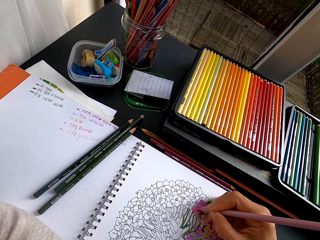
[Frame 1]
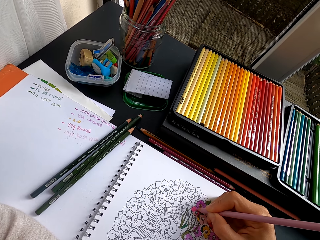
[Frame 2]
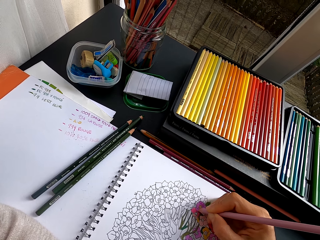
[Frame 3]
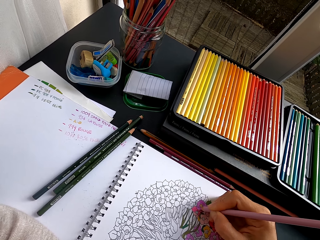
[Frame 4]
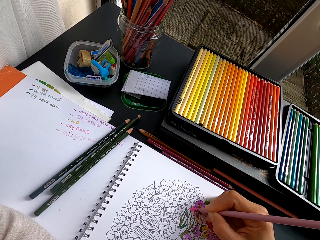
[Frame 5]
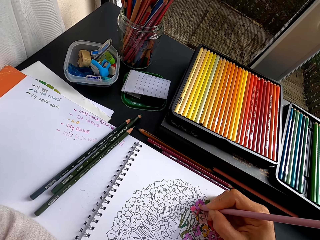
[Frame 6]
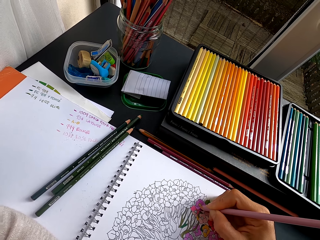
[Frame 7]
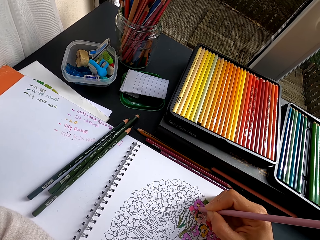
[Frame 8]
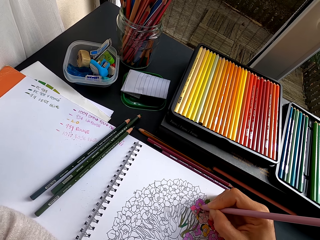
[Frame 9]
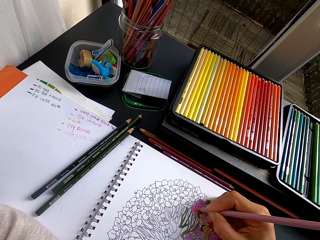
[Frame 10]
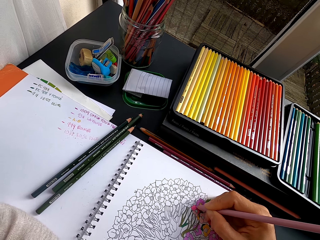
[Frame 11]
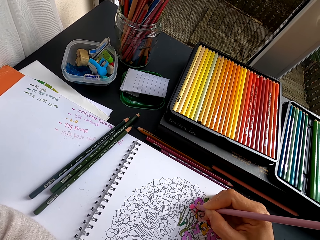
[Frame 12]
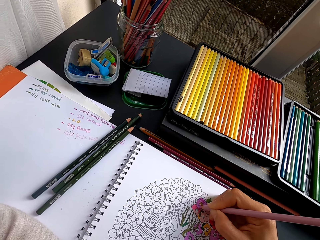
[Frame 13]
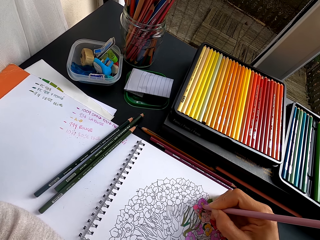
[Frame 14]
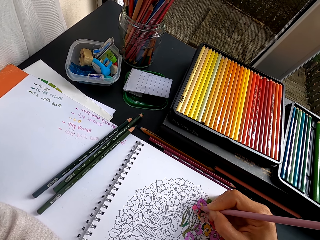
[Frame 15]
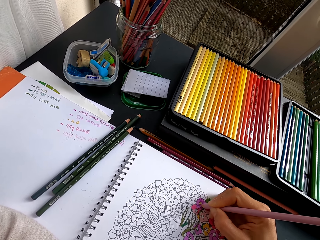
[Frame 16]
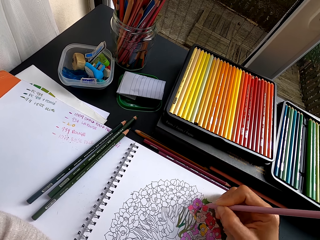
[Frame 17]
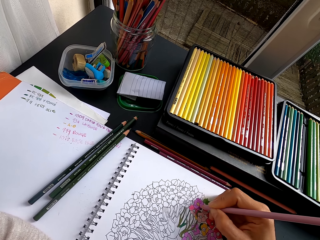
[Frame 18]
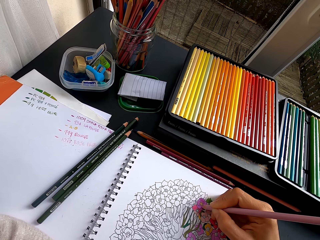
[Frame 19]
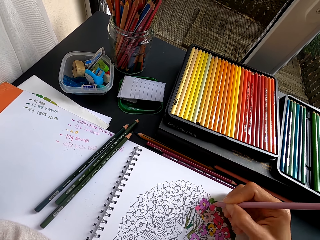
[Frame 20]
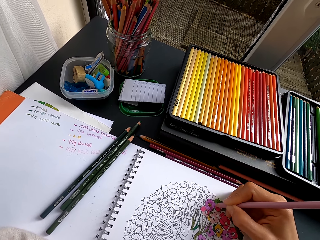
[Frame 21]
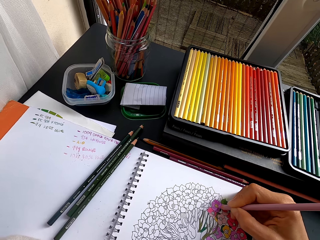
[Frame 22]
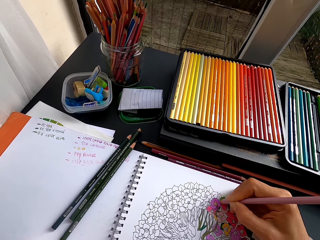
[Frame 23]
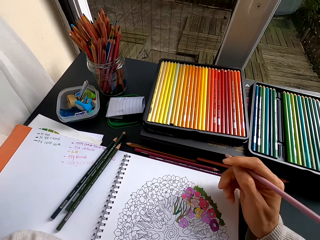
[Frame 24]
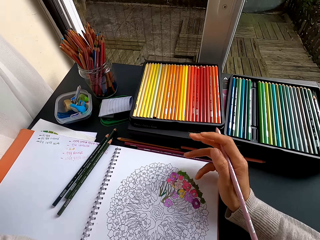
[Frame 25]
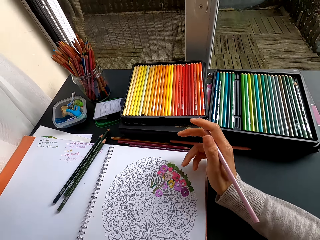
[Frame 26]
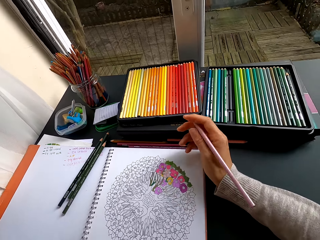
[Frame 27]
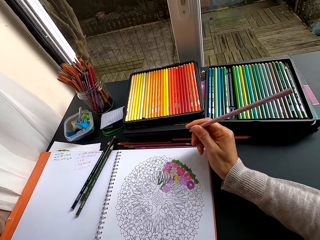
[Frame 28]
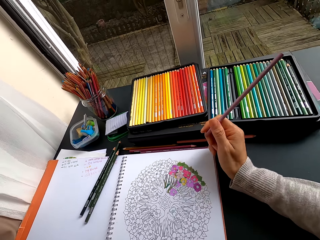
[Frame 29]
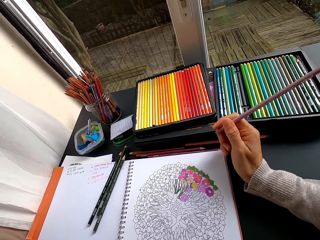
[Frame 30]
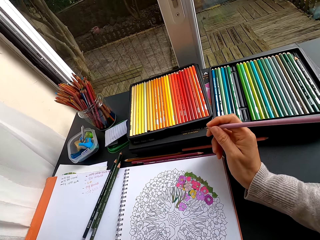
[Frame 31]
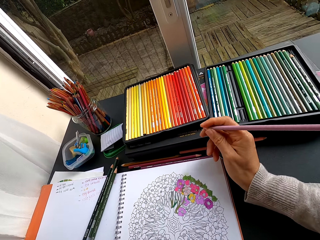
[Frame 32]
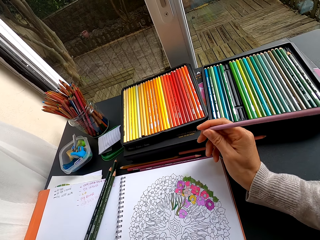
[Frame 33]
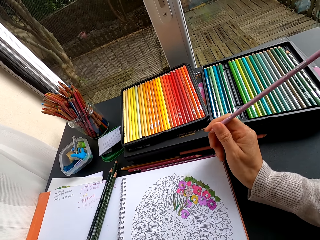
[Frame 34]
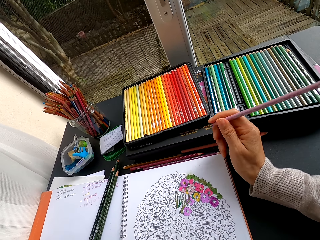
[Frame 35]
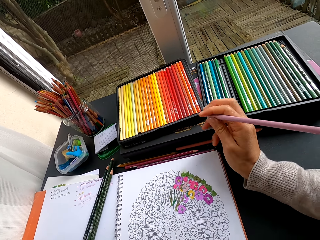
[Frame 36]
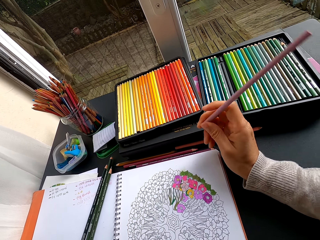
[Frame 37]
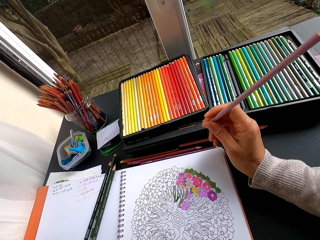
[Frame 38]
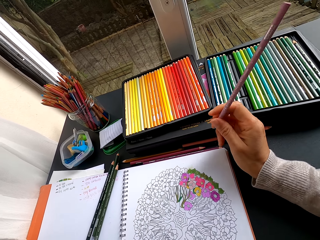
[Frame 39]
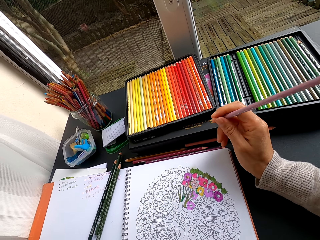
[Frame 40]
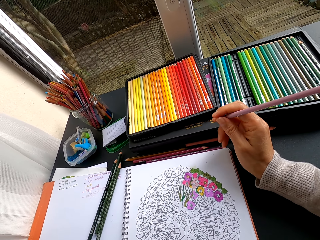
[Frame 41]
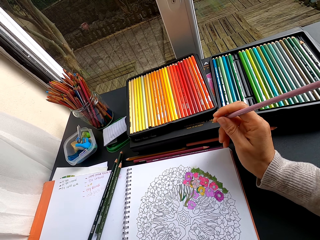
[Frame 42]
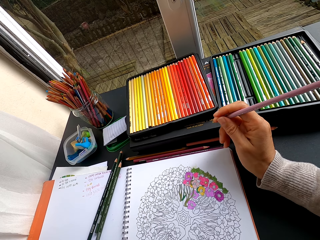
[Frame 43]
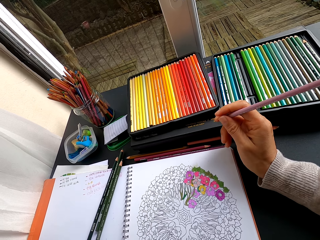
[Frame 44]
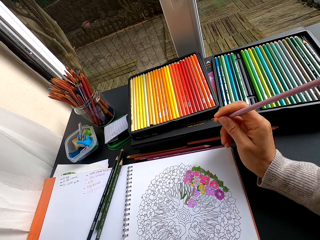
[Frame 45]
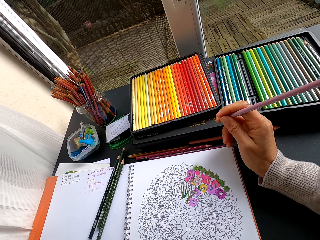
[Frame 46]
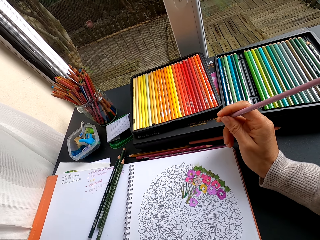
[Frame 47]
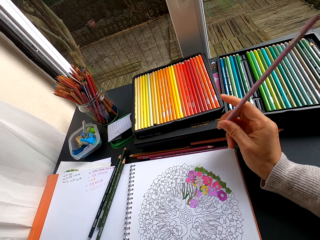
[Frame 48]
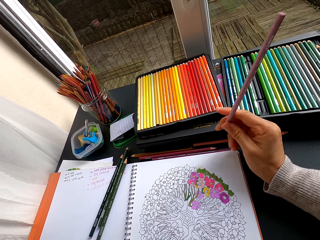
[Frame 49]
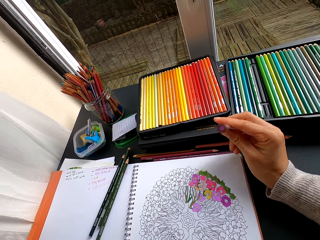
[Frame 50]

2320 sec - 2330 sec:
The camera wearer holds the crayon. They stare at the drawing.

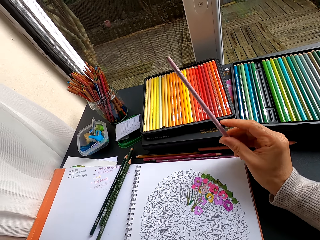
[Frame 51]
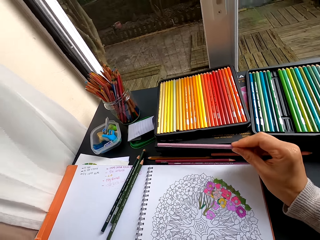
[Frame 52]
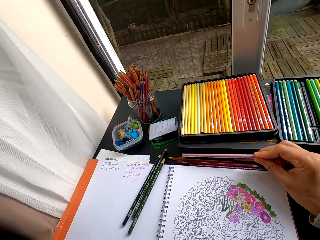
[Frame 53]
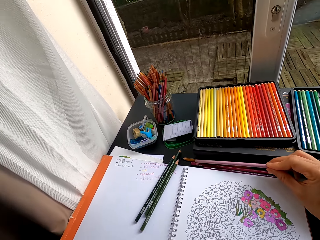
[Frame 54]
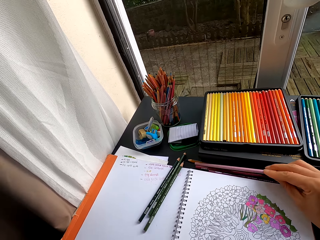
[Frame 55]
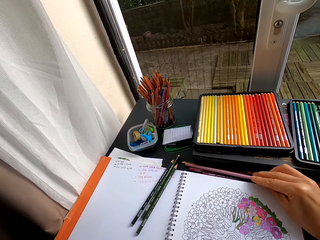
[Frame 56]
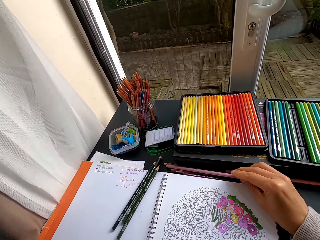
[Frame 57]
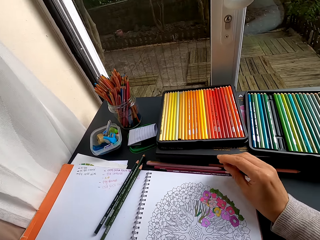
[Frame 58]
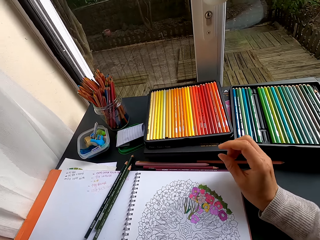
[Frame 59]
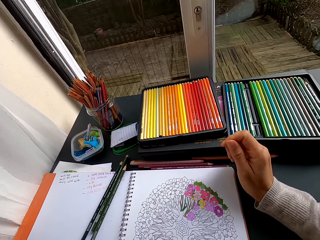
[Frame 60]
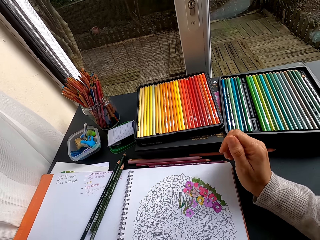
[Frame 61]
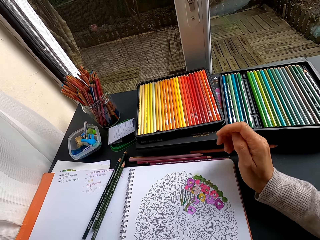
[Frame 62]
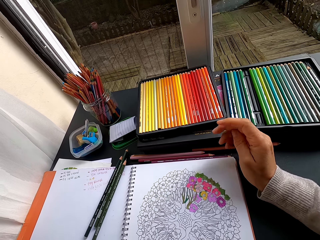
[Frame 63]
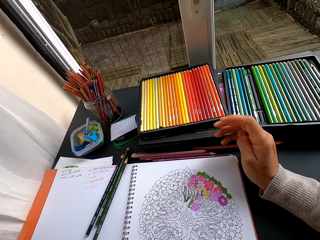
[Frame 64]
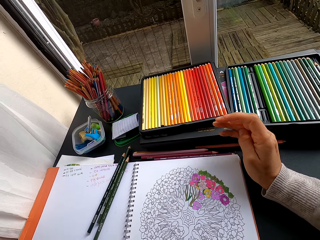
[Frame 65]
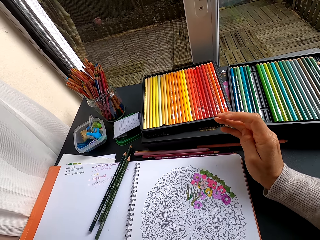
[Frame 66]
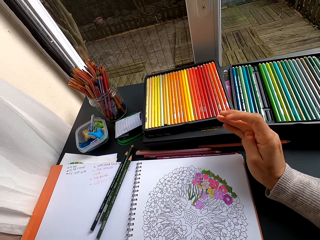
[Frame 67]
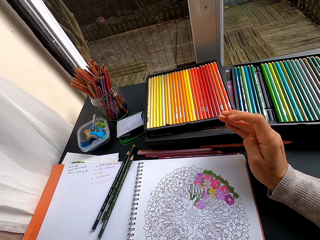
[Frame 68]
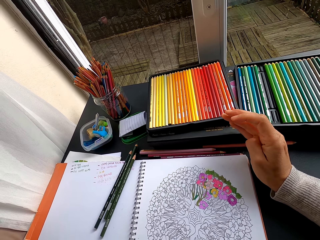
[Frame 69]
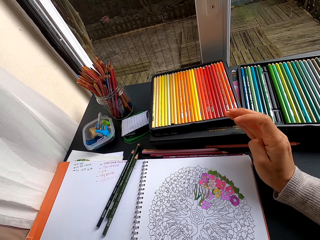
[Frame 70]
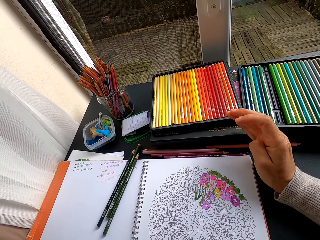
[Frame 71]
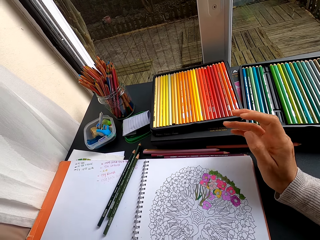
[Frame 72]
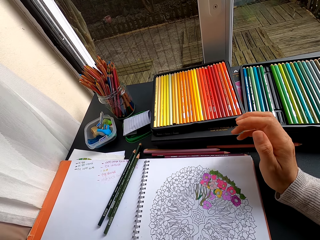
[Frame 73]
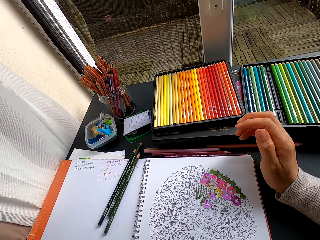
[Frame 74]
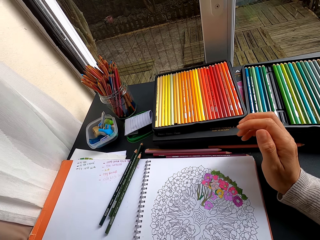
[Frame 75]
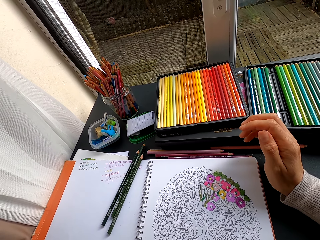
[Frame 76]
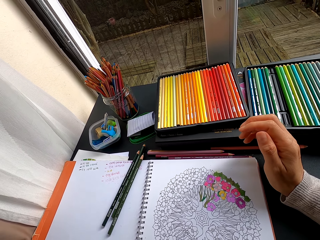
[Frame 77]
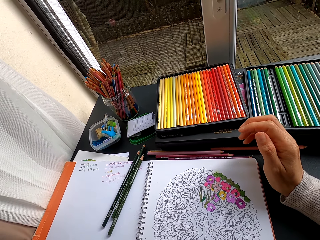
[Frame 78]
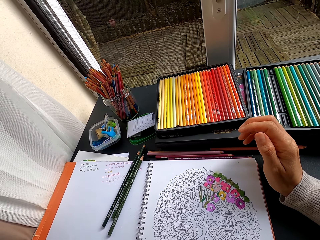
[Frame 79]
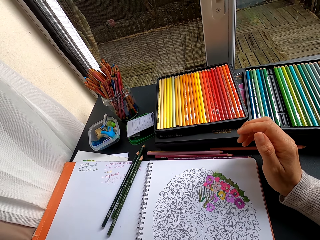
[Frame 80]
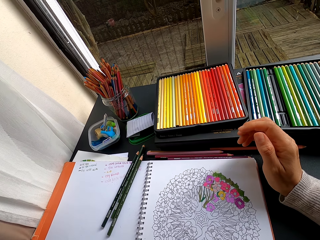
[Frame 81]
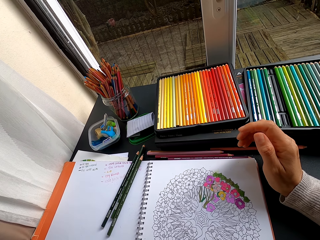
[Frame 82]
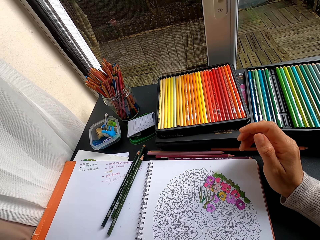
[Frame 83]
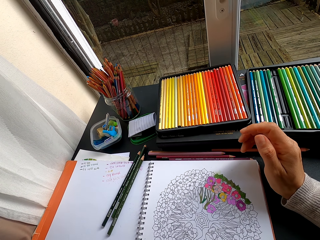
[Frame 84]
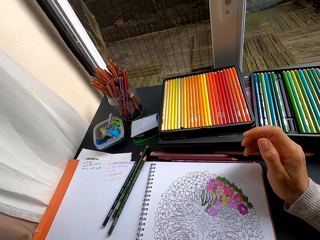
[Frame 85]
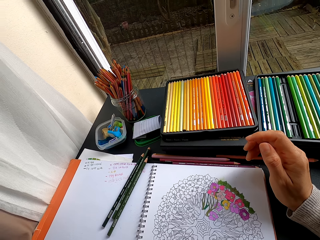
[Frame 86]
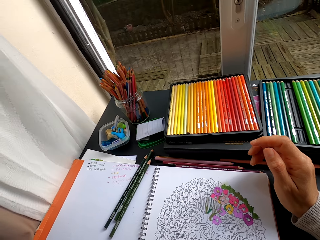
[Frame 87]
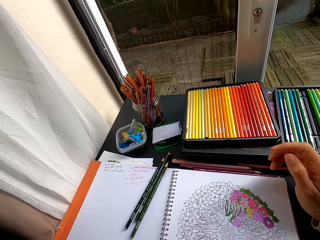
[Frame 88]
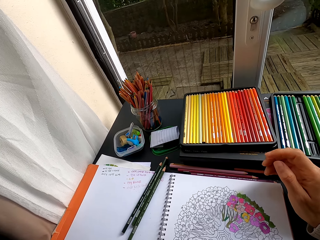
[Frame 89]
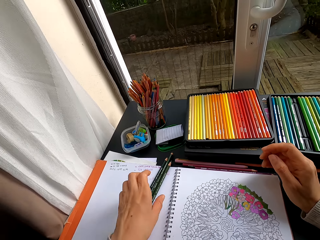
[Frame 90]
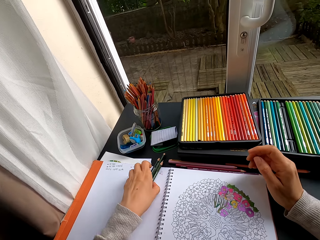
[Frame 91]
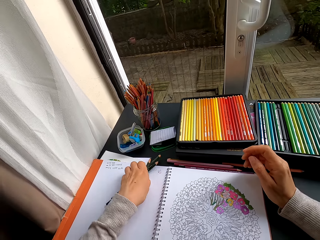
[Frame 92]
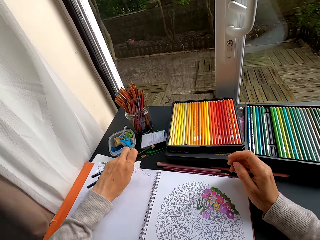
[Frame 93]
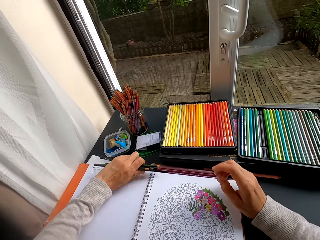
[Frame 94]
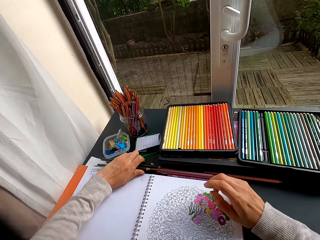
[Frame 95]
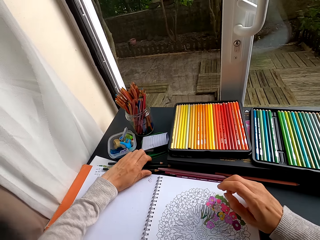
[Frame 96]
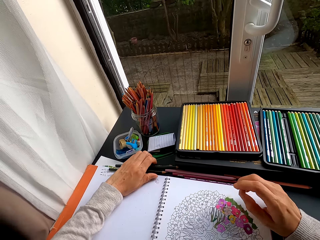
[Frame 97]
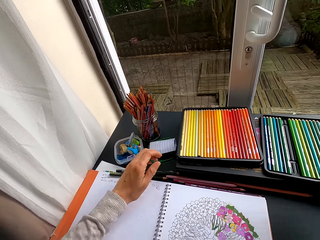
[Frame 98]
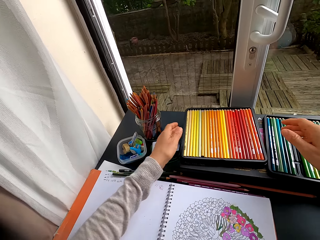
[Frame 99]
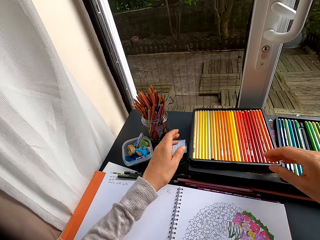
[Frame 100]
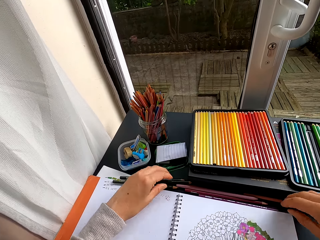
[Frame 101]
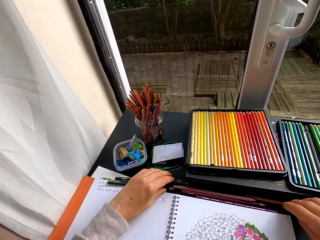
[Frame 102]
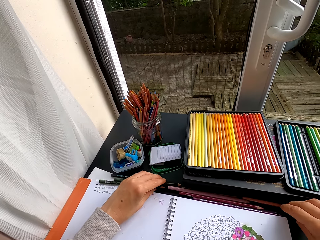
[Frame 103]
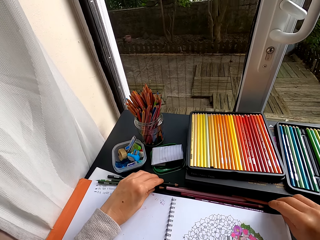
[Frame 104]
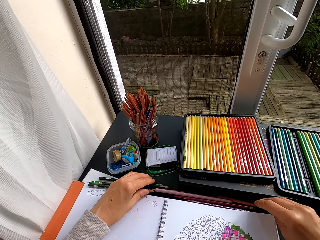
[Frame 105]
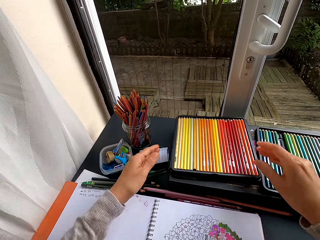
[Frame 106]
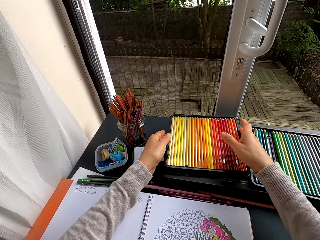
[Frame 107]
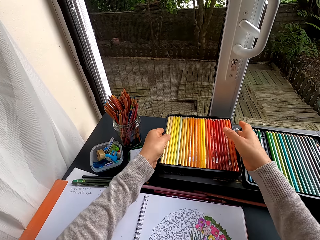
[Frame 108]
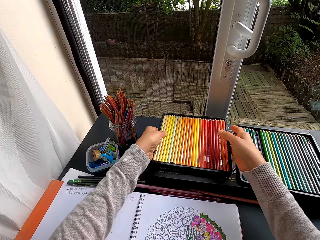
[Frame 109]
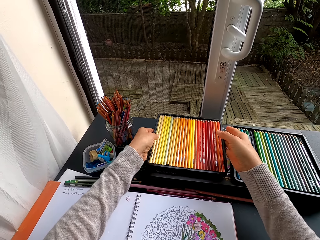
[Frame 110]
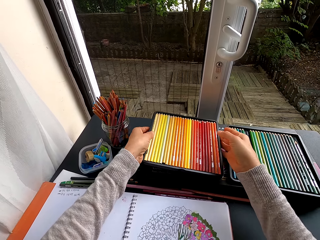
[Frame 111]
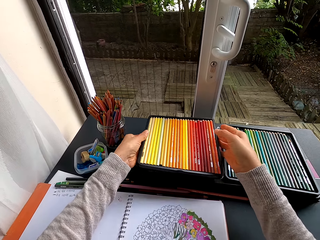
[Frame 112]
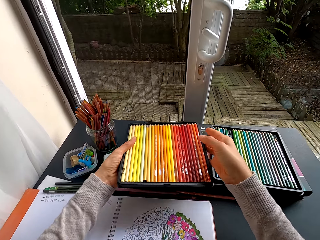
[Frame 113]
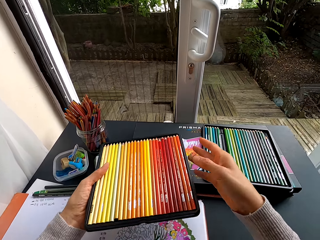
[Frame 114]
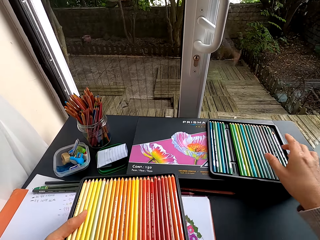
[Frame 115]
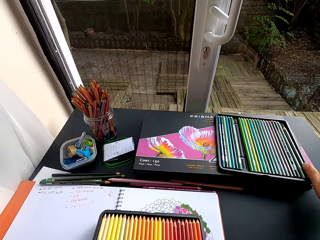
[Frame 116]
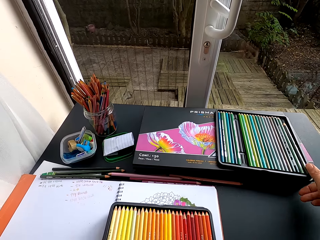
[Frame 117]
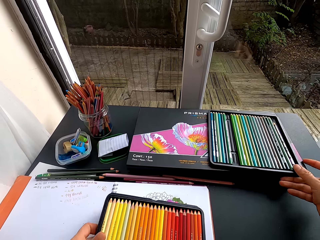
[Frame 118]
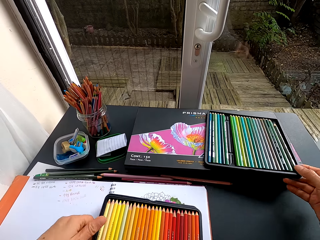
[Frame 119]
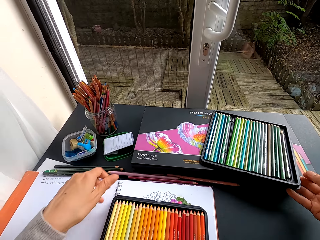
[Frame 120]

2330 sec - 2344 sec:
The camera wearer places a pencil crayon on the table. They stare at the drawing. They collect the crayon. They put the pencil crayons aside. They arrange the crayons on the table. They pick the pencil crayons on the container. They place the pencil crayons on the book.
